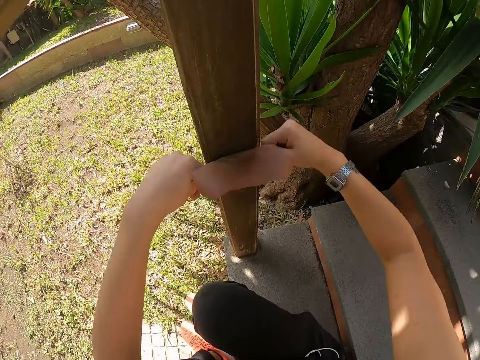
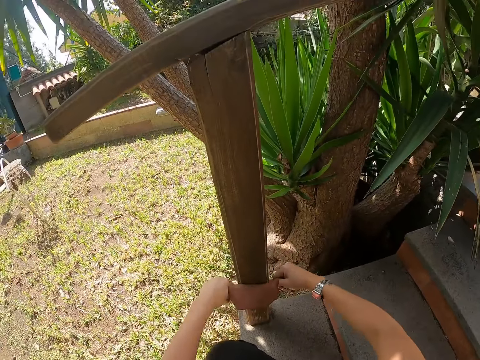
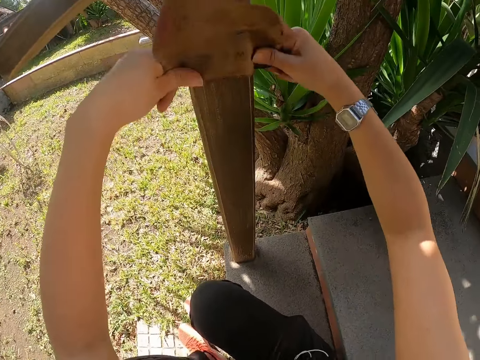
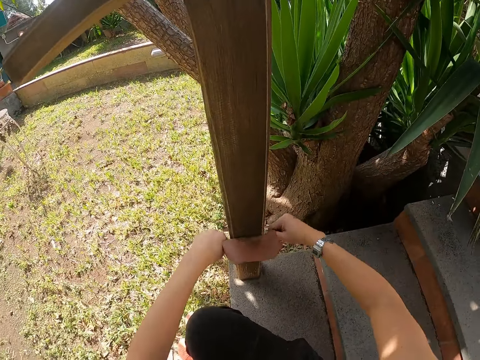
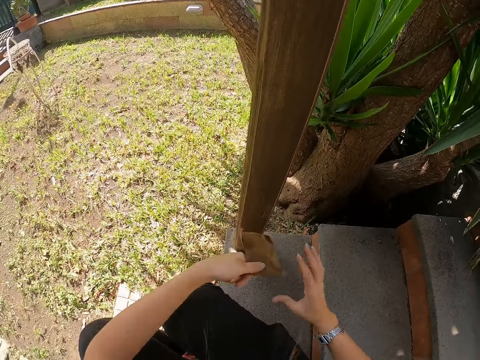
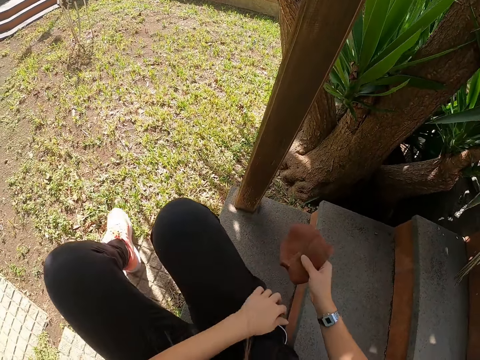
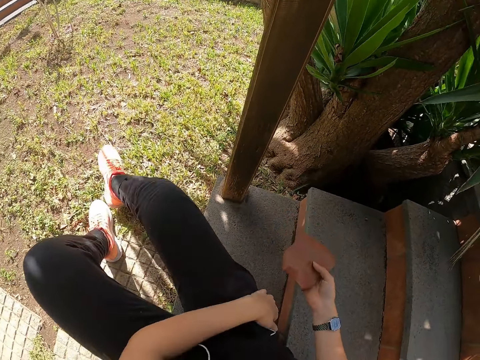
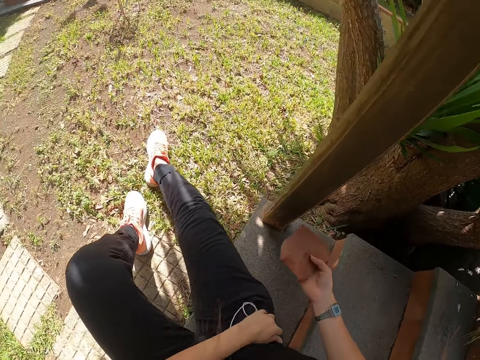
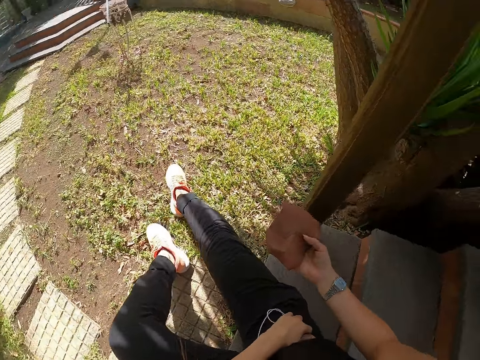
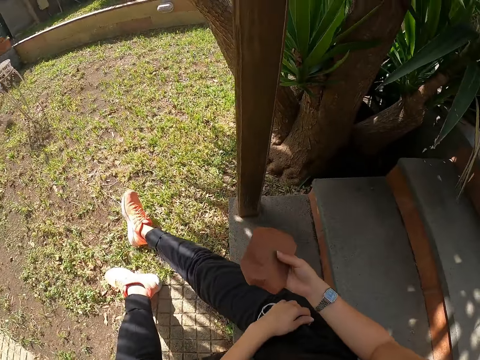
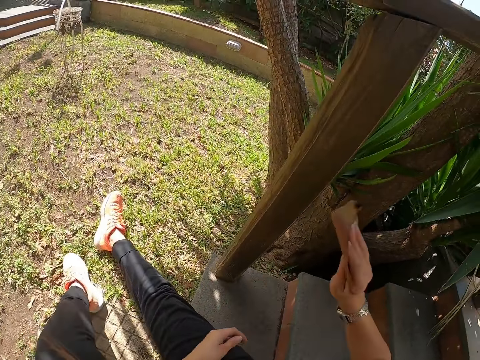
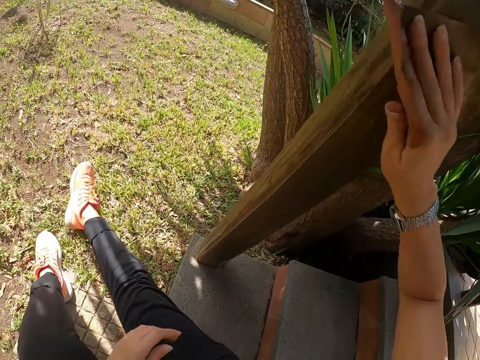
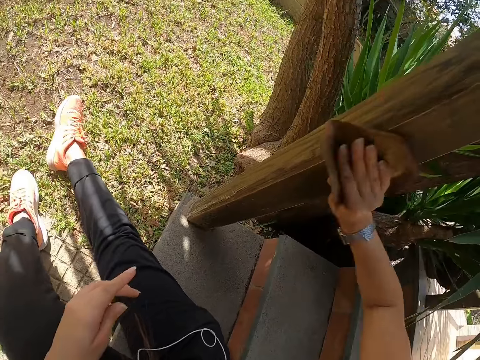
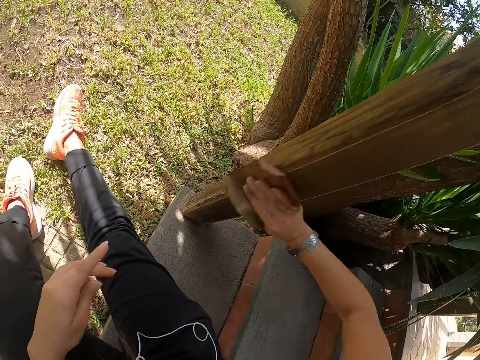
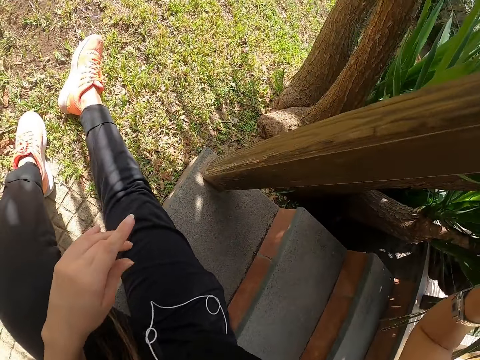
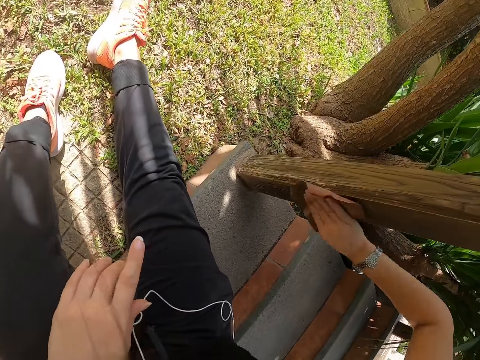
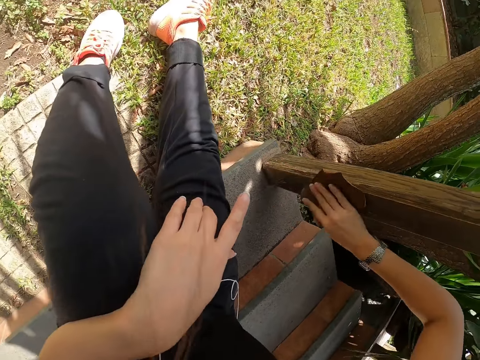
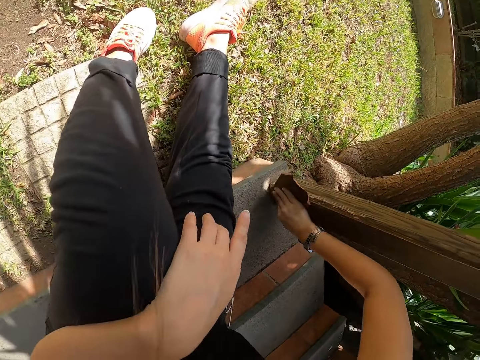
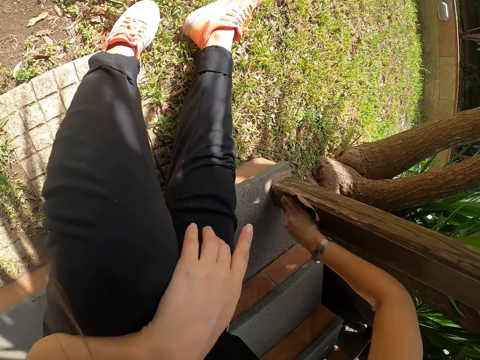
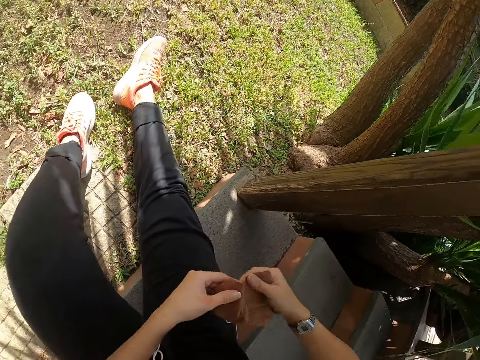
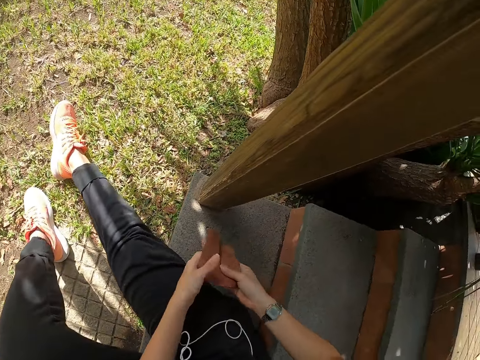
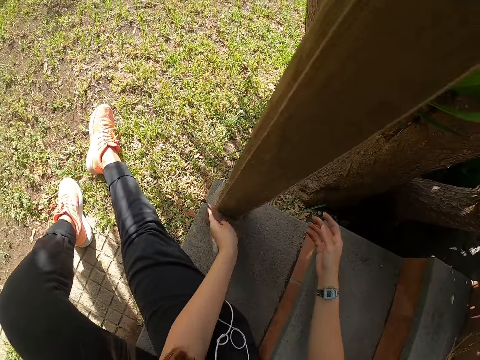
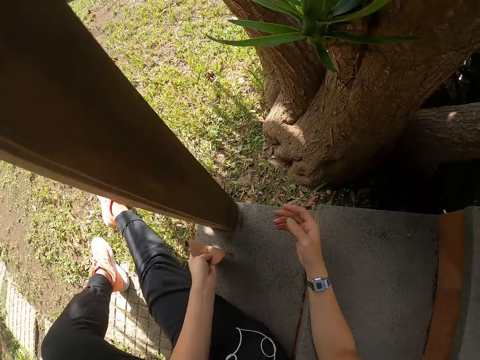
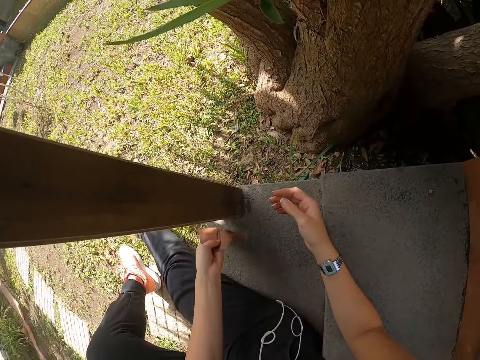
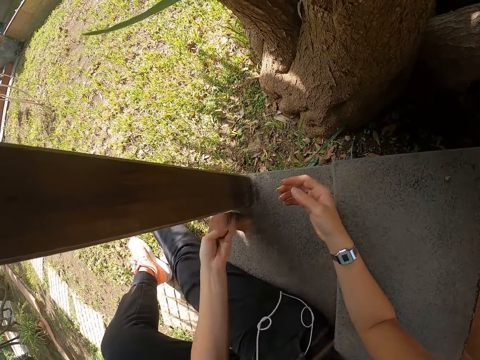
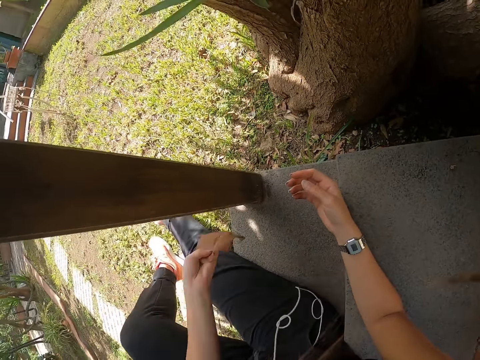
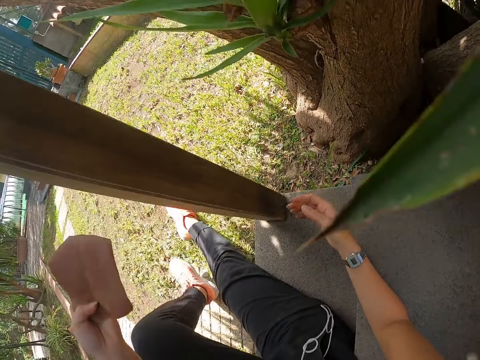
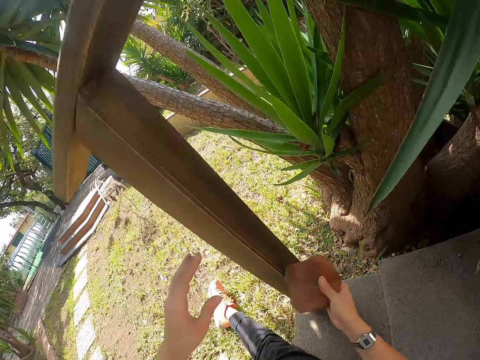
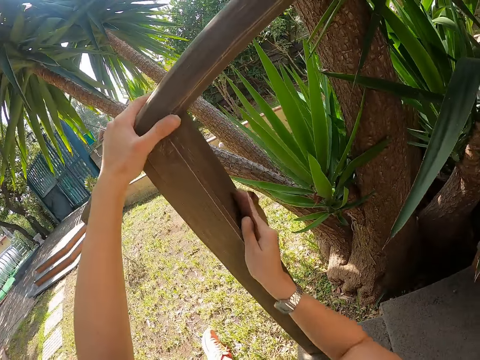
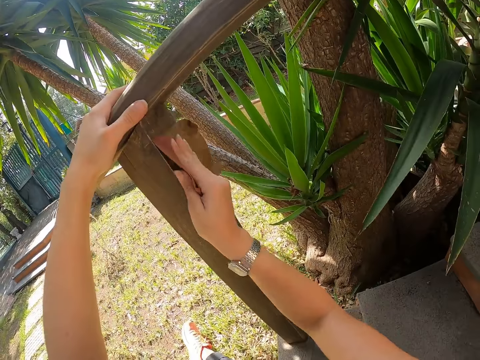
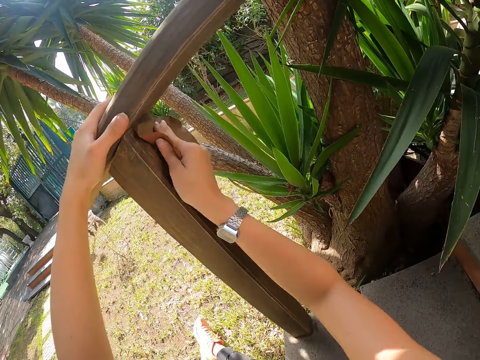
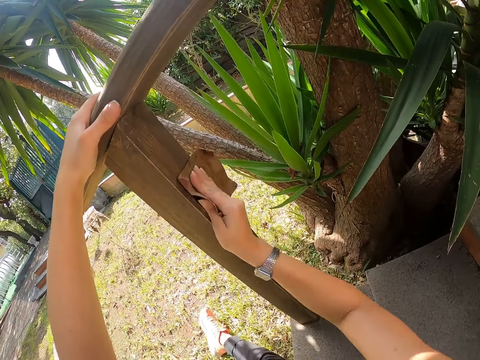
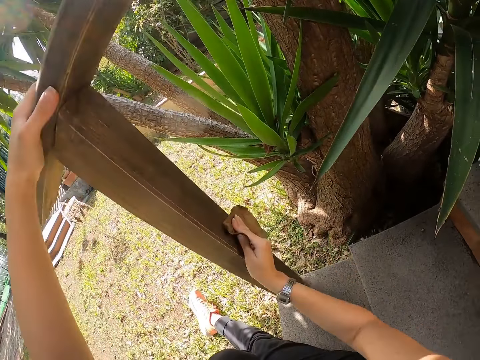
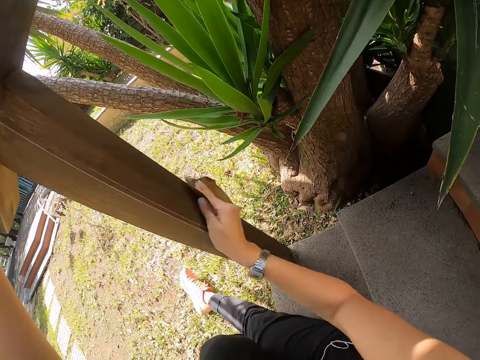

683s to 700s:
The camera wearer adjusts the phone in the pocket. They adjust the wood. They adjust the sandpaper in the hands. They hold the sandpaper with both hands. They use the sandpaper on the wood with the left hand. They place the sandpaper on the right hand. They hold the wood with the left hand and scrub the wood with the right hand.

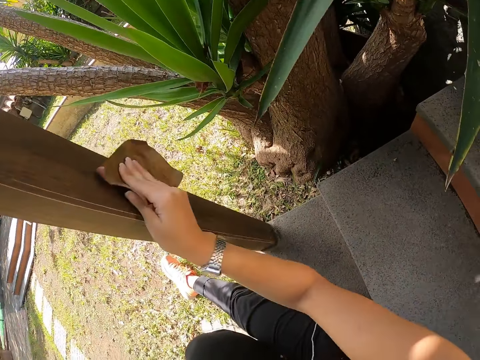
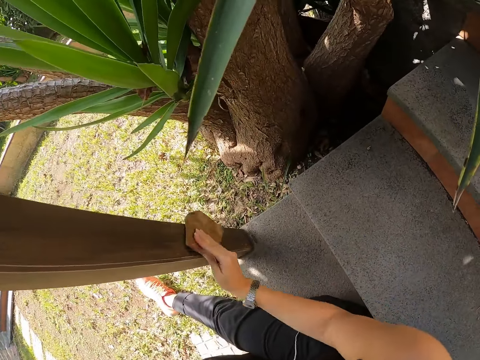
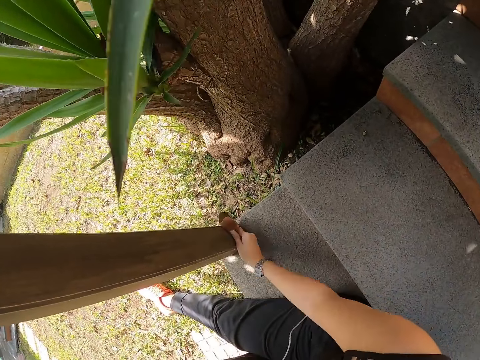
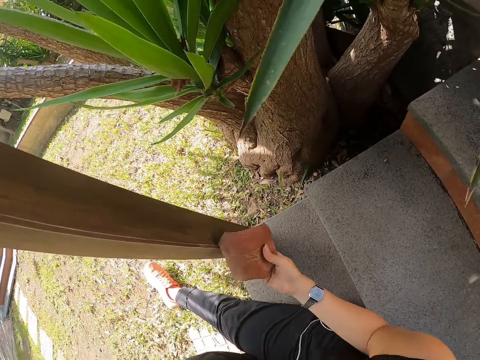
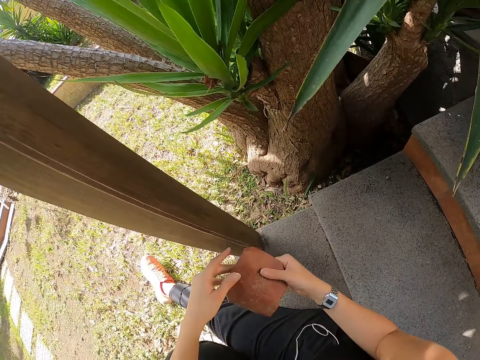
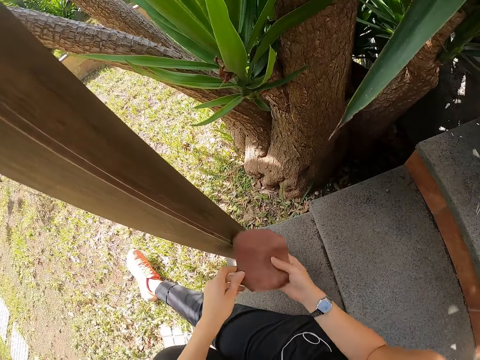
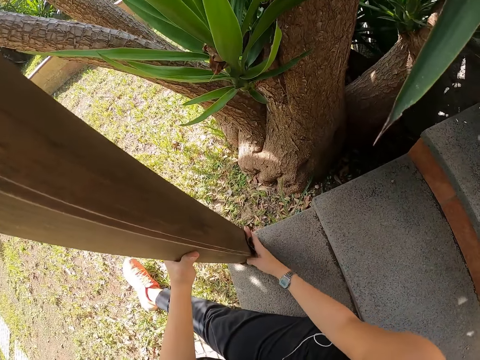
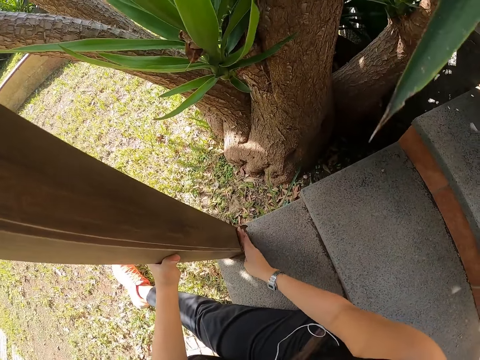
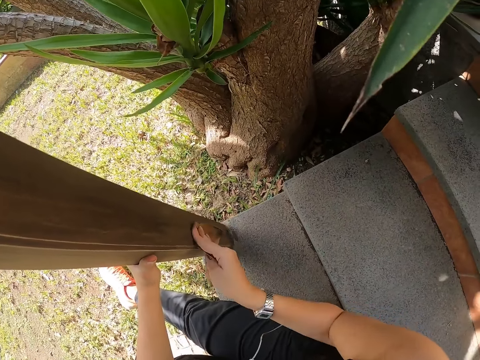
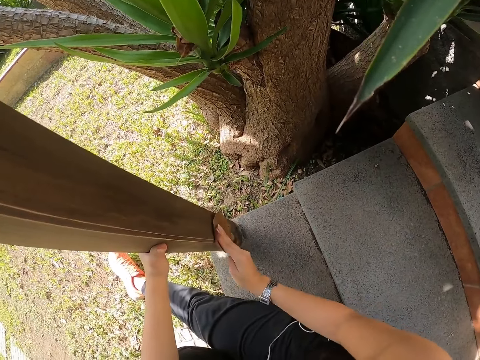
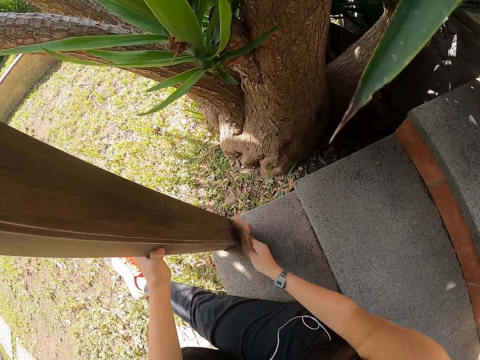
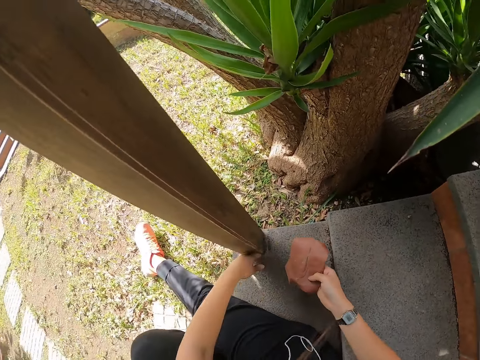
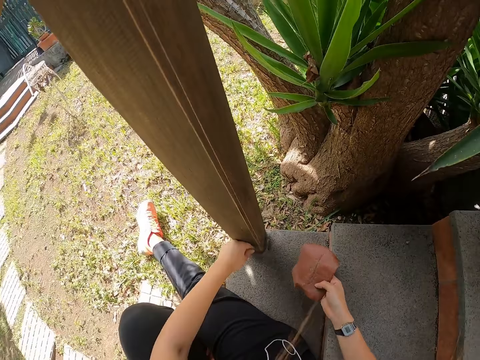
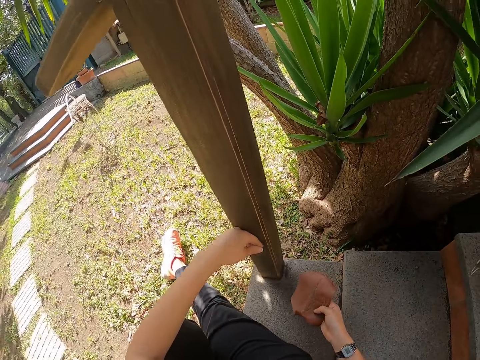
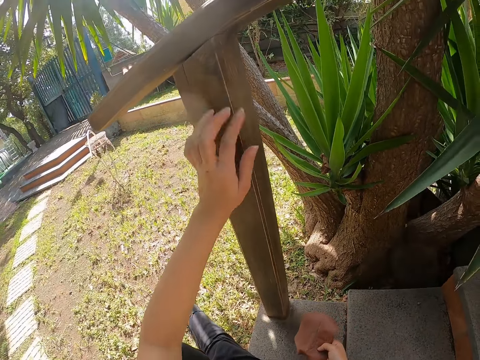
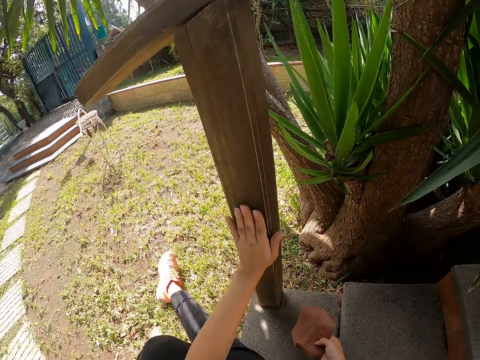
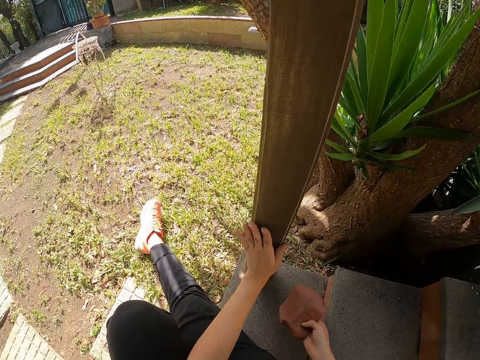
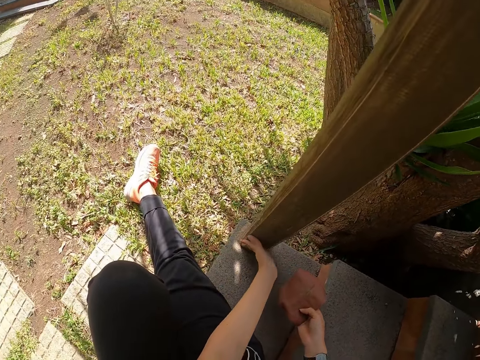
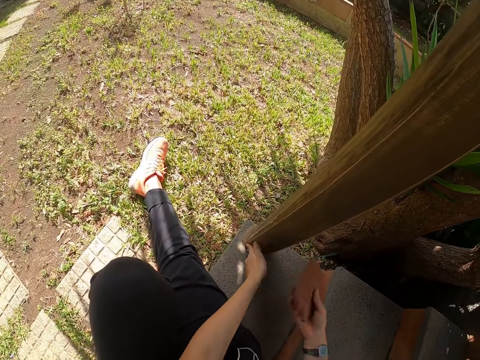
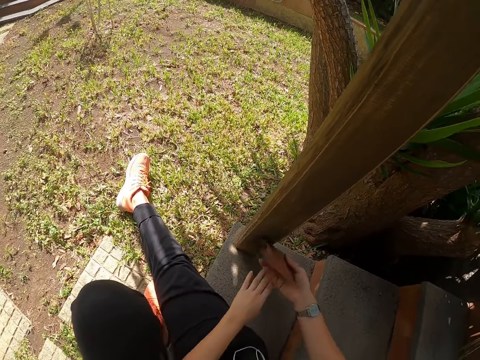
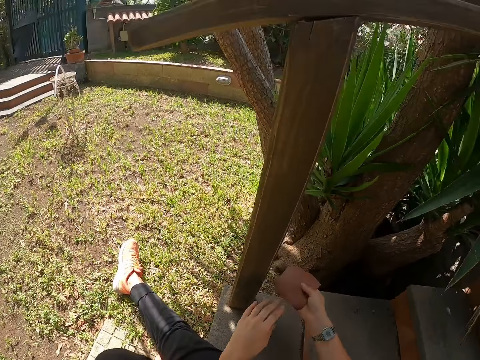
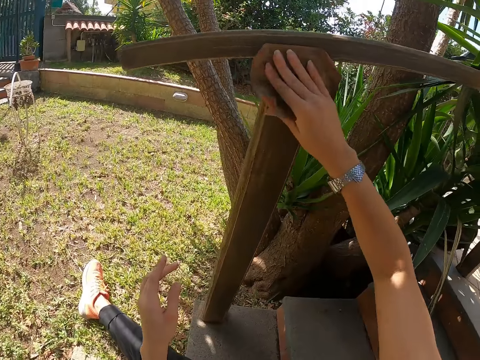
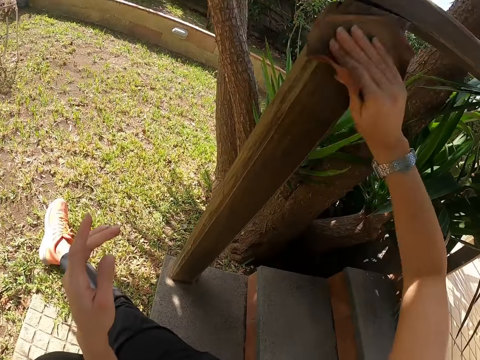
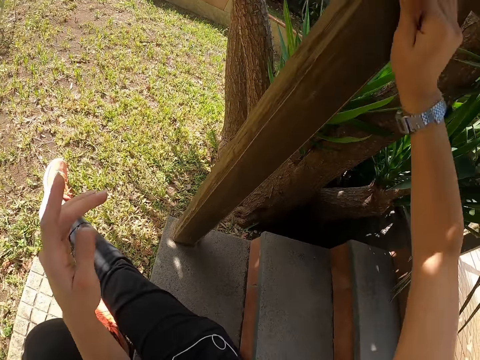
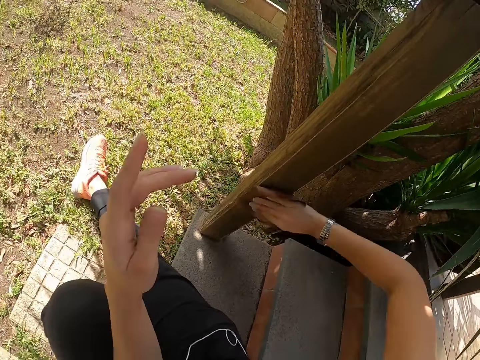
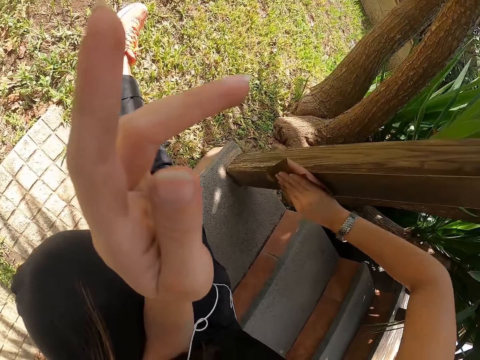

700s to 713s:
The camera wearer holds sandpaper with both hands. He adjusts the sandpaper in the hands. He holds on the wood. He scrubs the wood with the right hand. He feels the wood with the left hand. He wipes dust from his hand. He uses the sandpaper on the wood with the right hand.
